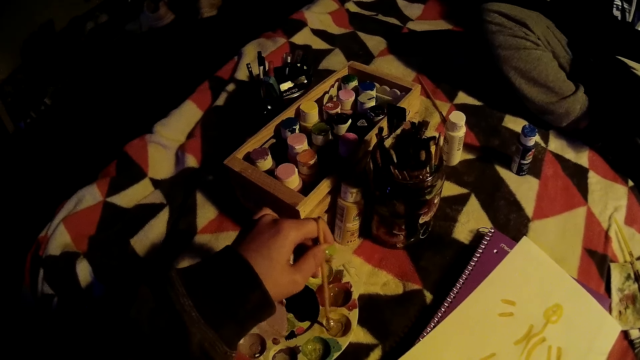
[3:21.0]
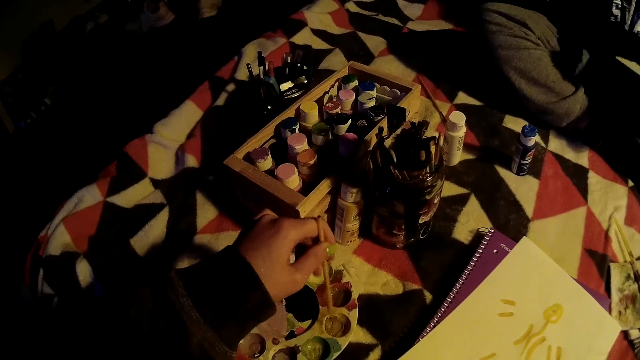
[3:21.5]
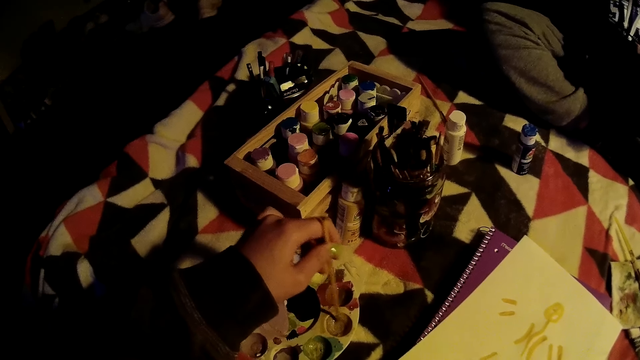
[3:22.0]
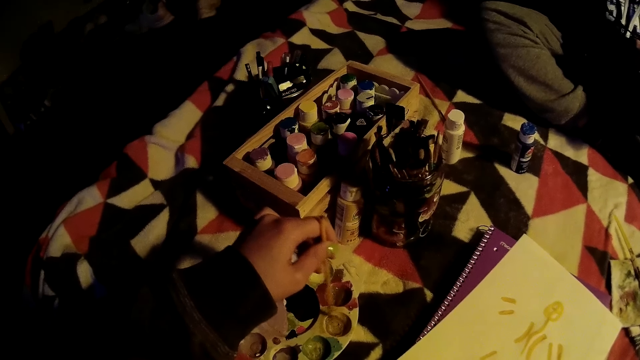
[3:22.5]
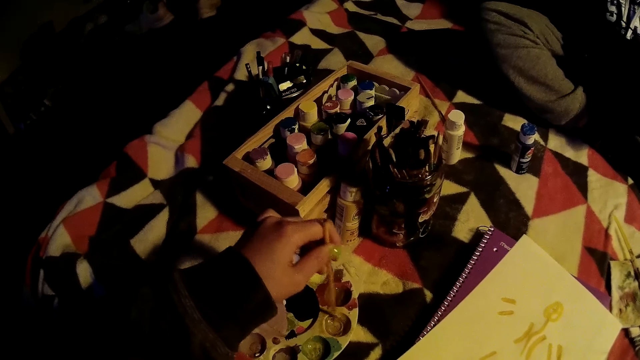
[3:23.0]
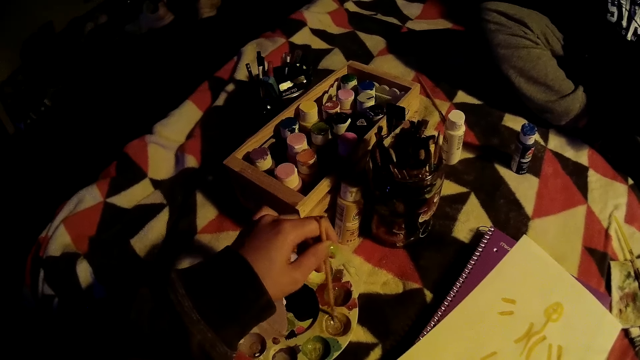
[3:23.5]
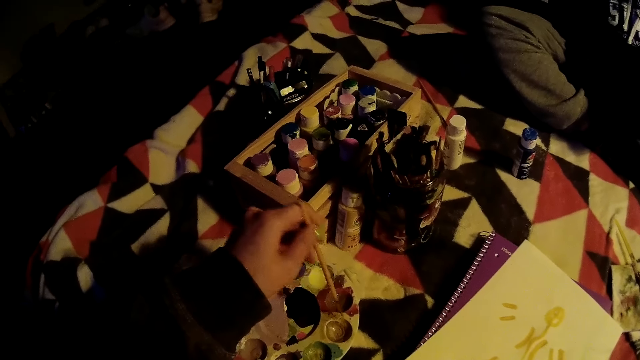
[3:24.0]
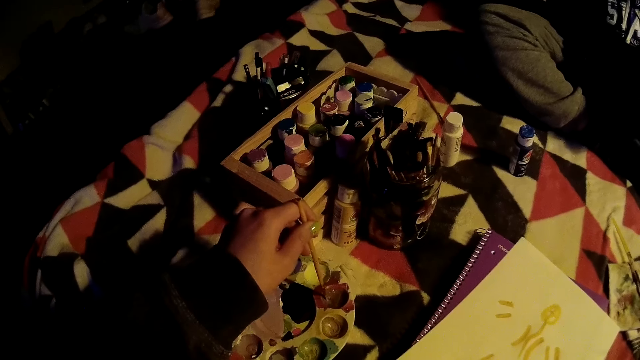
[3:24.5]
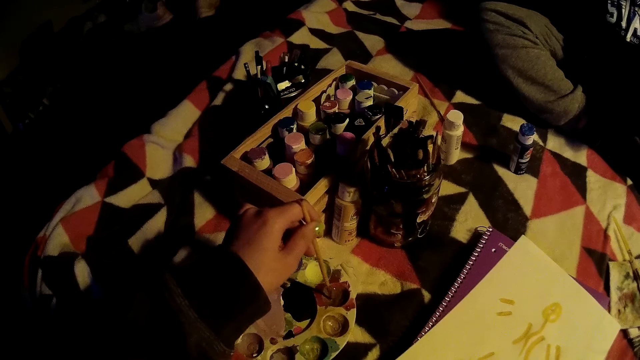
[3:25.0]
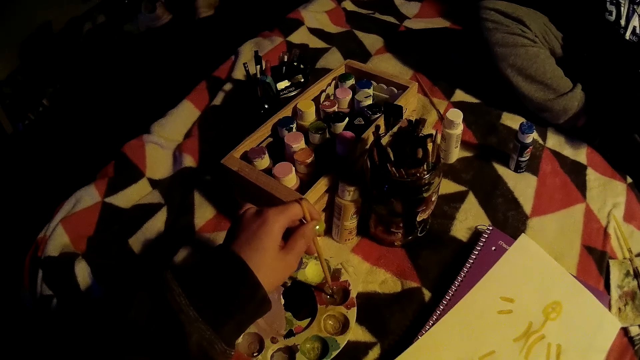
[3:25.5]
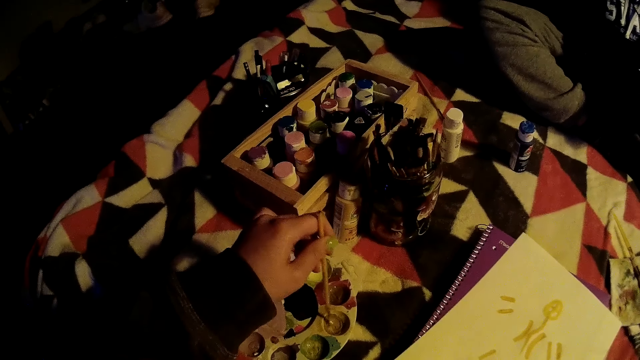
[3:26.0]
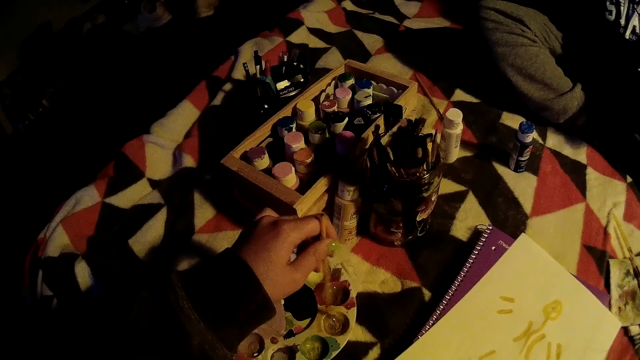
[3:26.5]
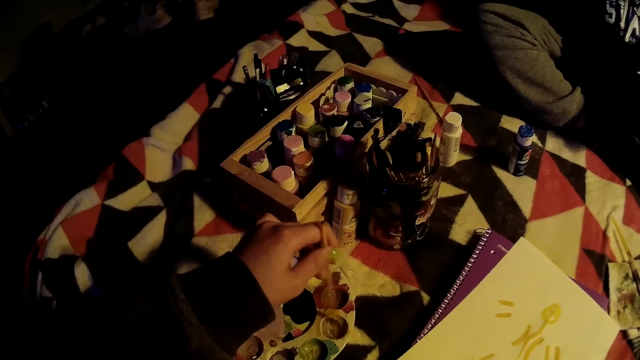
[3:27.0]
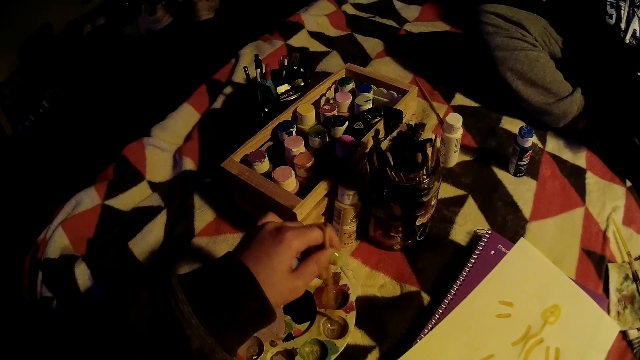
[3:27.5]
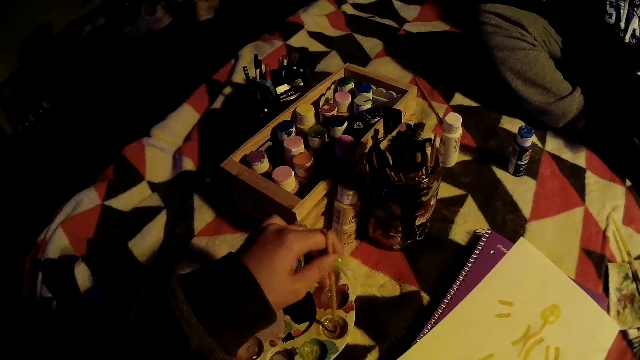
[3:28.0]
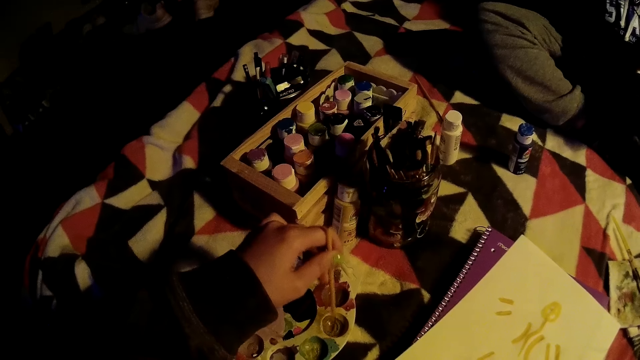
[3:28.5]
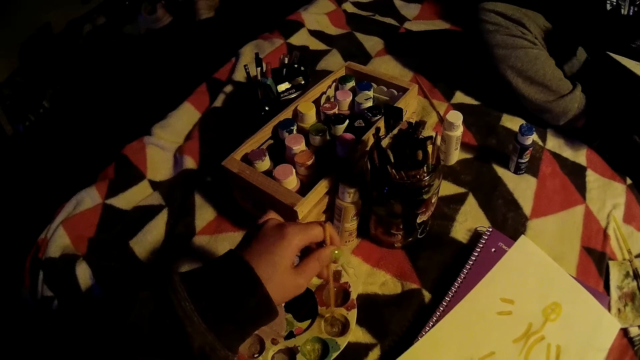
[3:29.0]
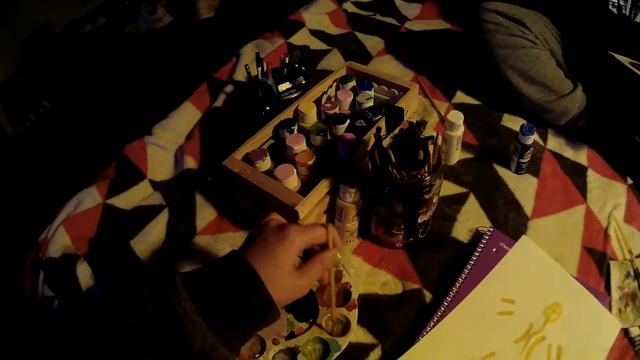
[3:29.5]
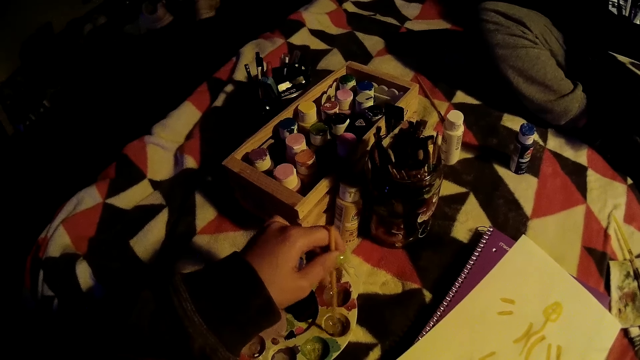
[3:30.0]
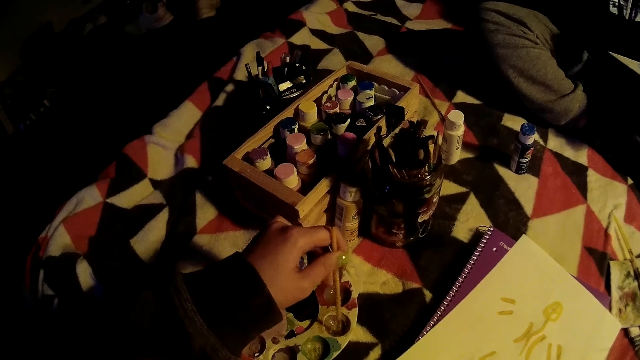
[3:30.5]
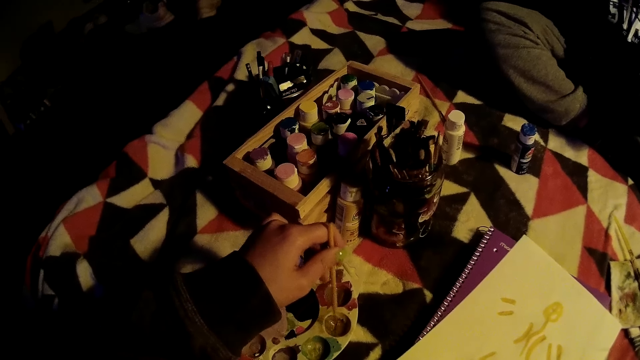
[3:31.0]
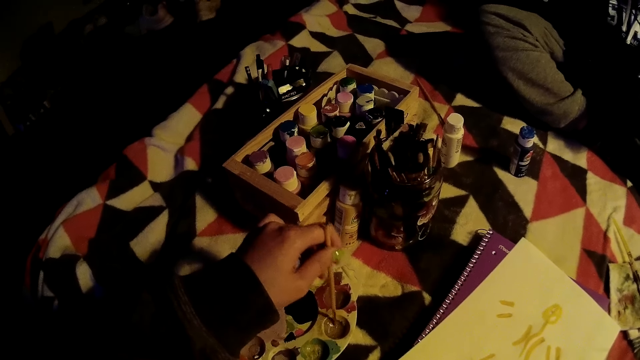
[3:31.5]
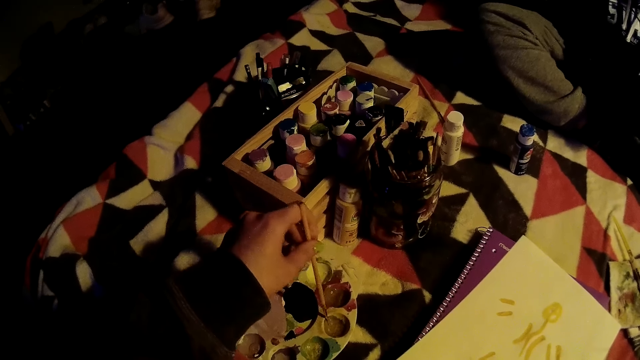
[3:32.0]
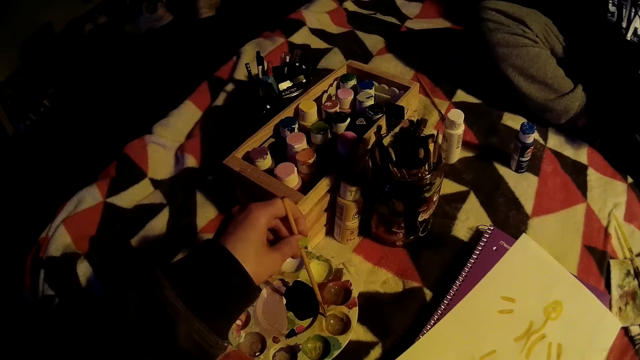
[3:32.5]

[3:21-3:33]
The camera wearer interacts with the woman.

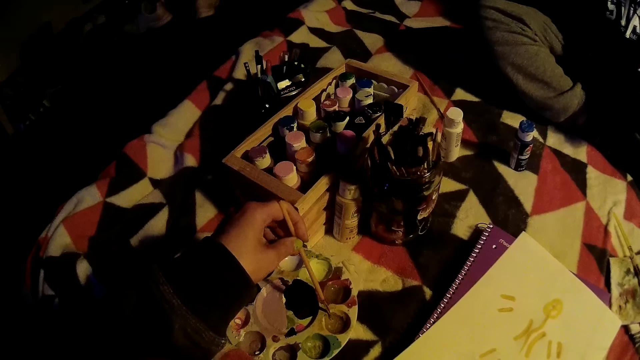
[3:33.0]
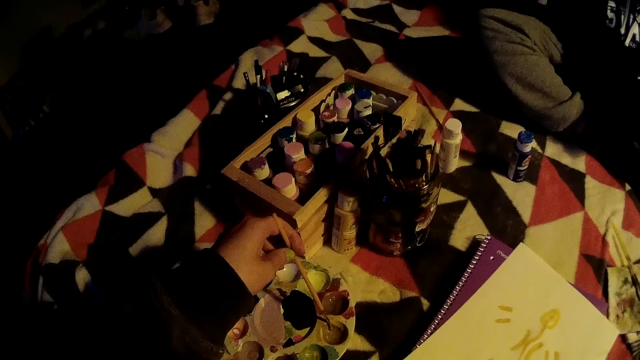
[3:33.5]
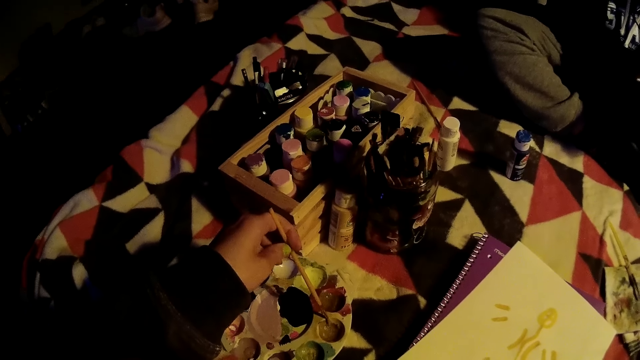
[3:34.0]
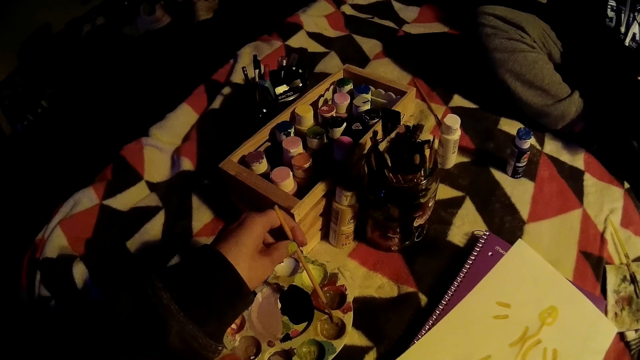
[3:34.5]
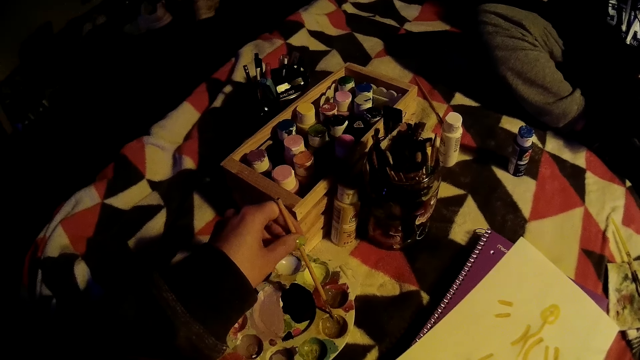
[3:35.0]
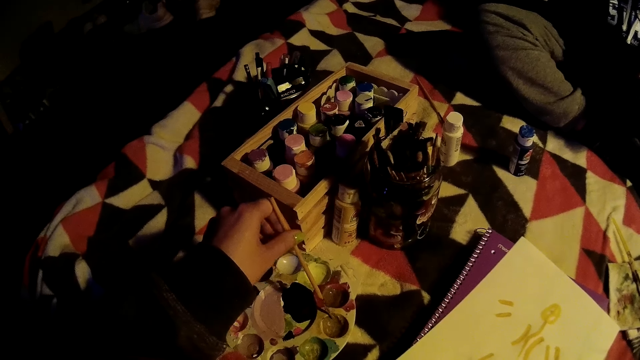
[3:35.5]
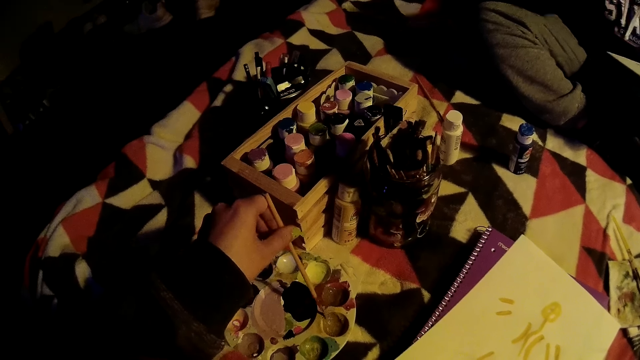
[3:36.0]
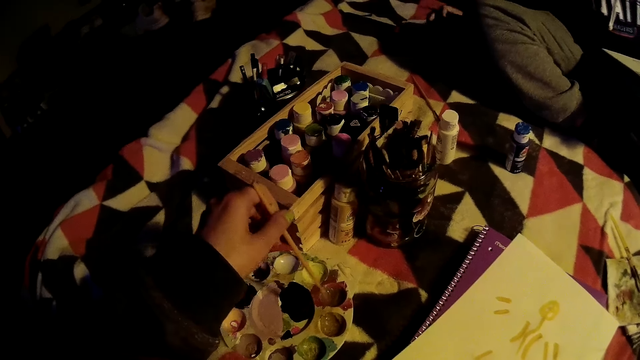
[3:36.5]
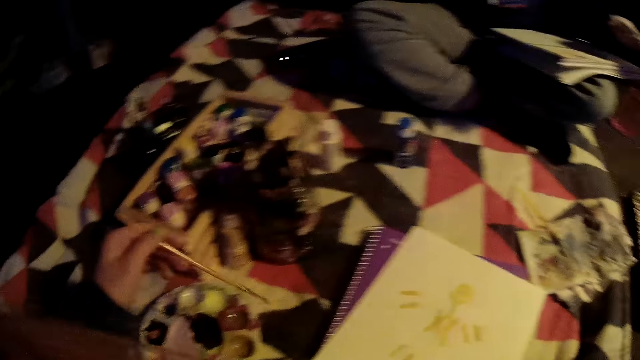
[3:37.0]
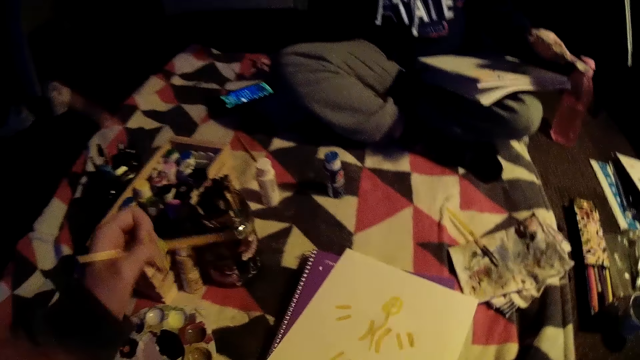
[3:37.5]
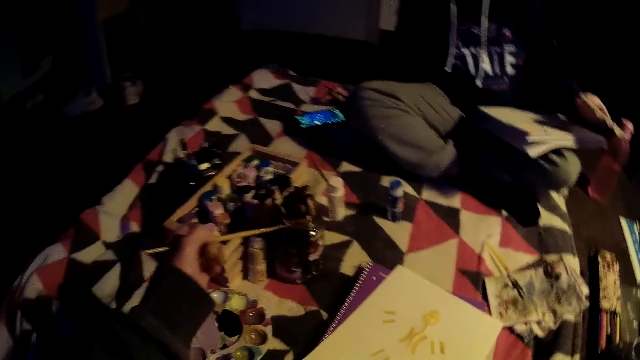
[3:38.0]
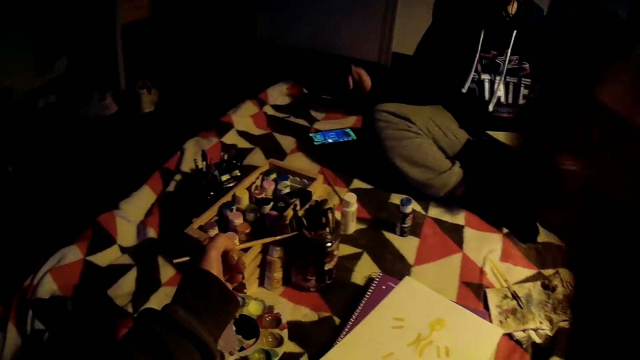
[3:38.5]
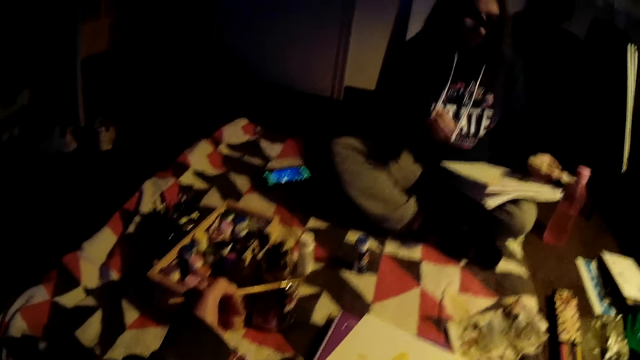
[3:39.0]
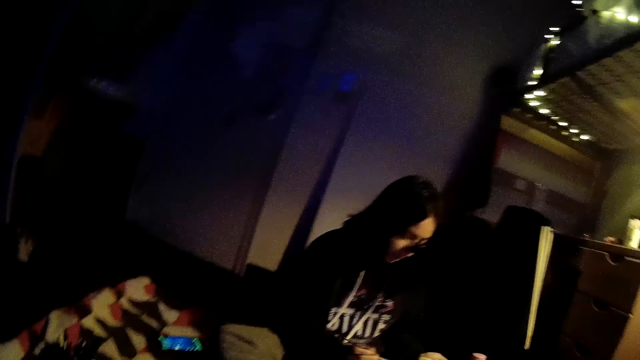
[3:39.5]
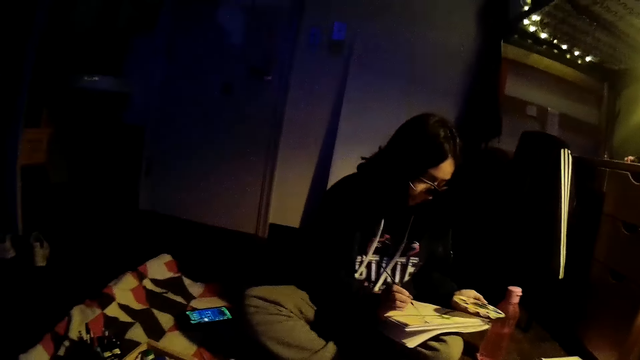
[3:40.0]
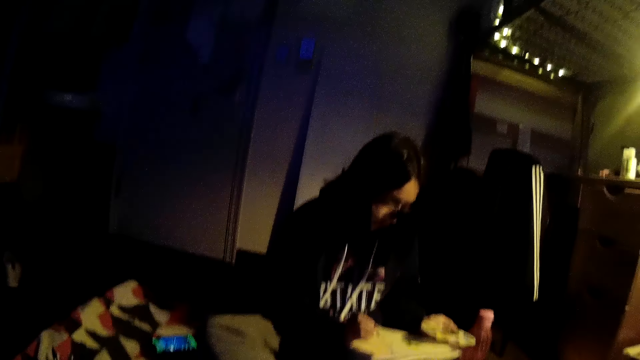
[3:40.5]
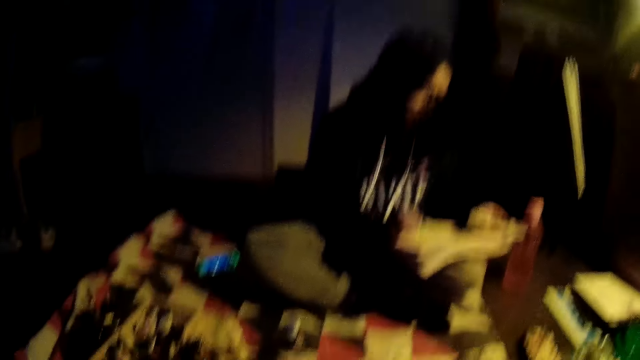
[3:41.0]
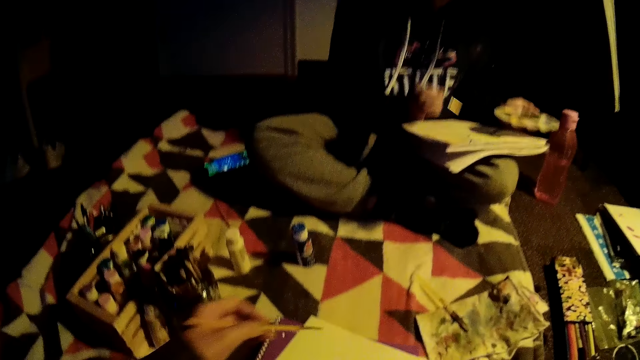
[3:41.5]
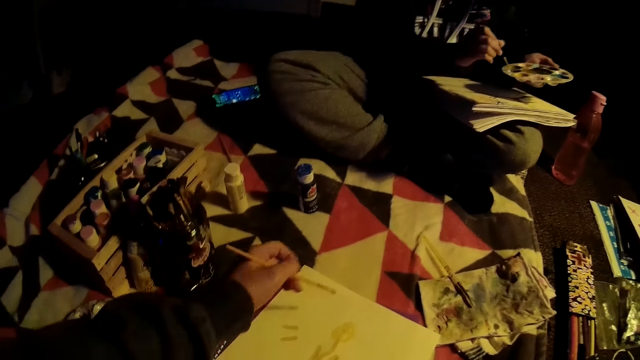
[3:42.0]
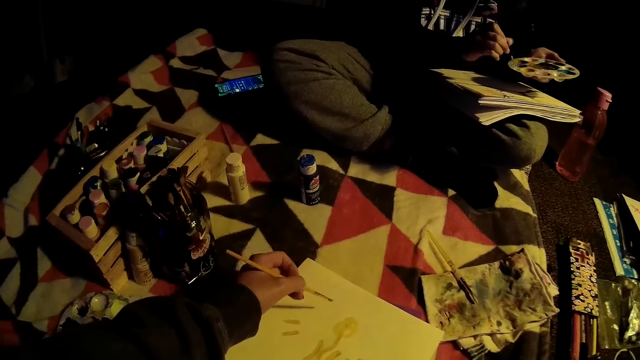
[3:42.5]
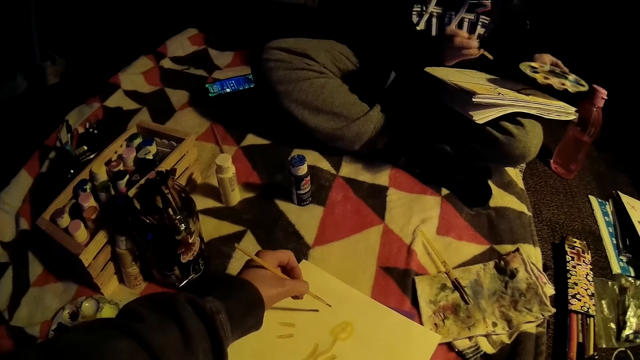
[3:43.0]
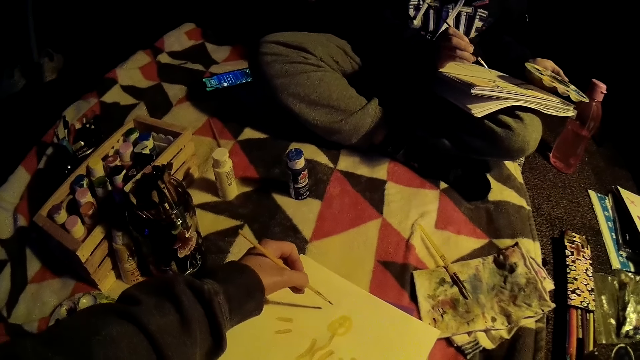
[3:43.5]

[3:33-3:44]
The woman touches a mobile phone on the fabric with her right hand. The camera wearer collects paint from the paint palette with the paintbrush in her left hand. She checks the brush. The woman paints on the drawing book with the paintbrush on her right hand and collects paint from the paint palette with the paintbrush in her right hand. The camera wearer paints on the drawing book with the paintbrush in her left hand.
